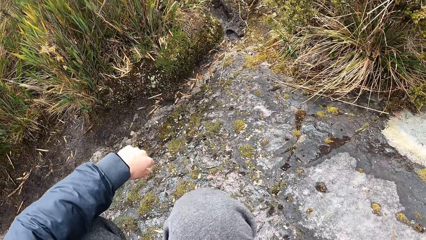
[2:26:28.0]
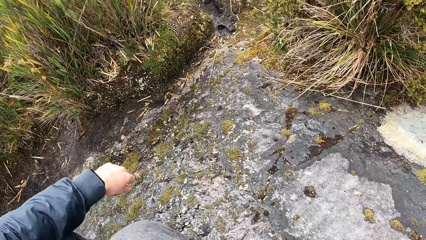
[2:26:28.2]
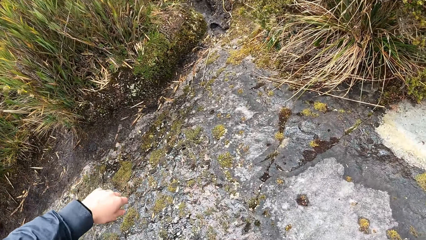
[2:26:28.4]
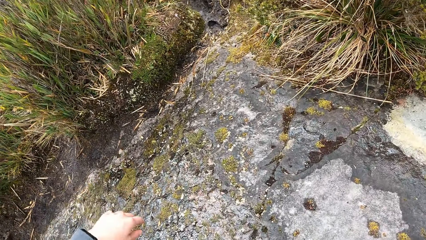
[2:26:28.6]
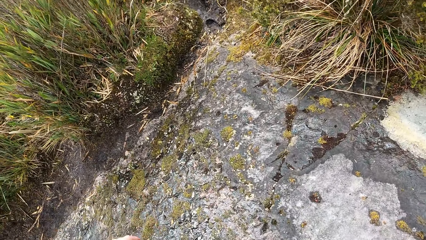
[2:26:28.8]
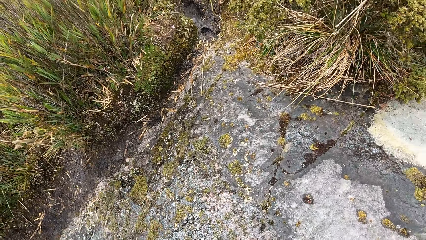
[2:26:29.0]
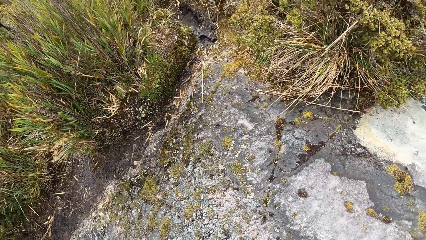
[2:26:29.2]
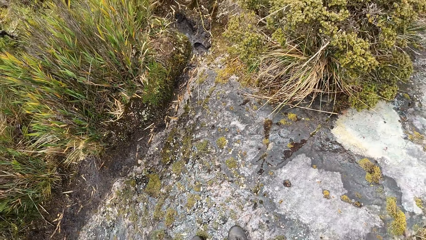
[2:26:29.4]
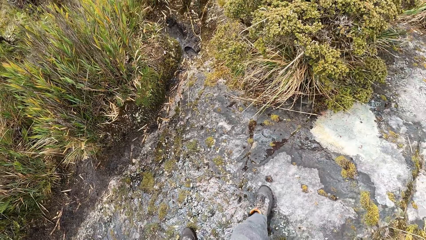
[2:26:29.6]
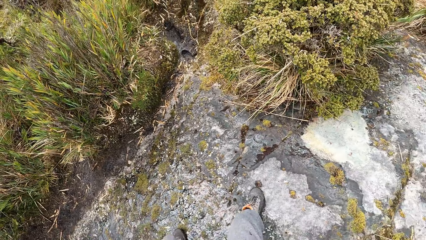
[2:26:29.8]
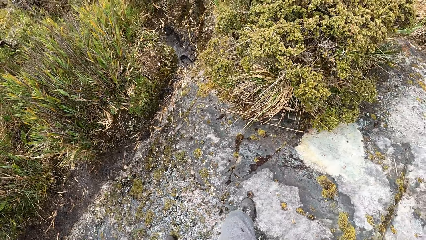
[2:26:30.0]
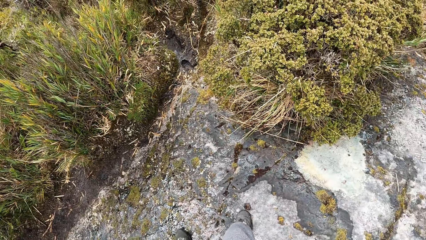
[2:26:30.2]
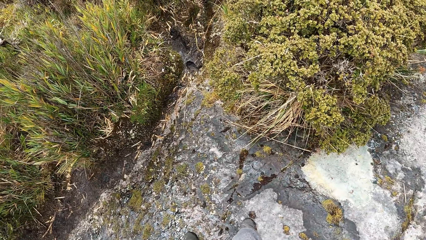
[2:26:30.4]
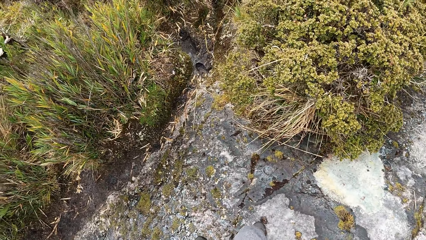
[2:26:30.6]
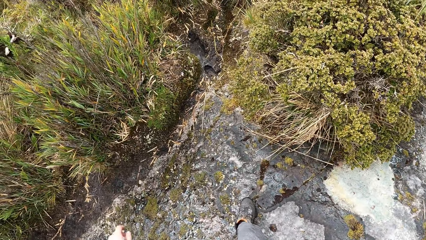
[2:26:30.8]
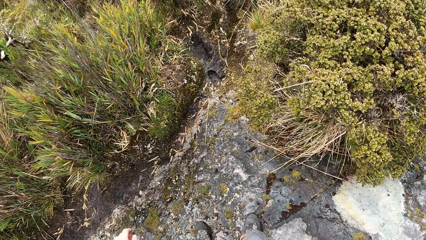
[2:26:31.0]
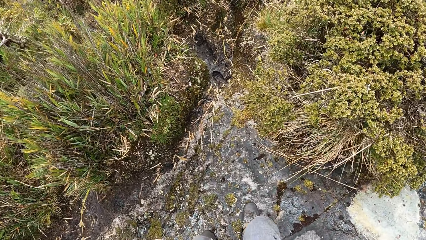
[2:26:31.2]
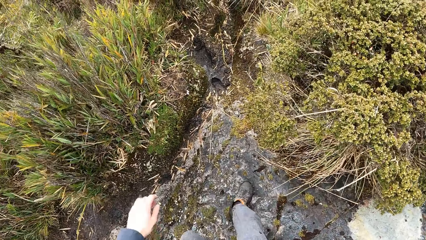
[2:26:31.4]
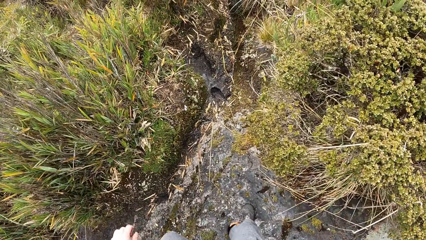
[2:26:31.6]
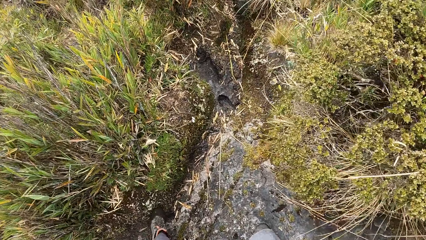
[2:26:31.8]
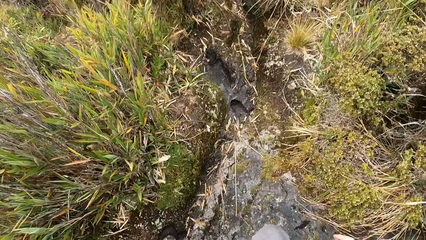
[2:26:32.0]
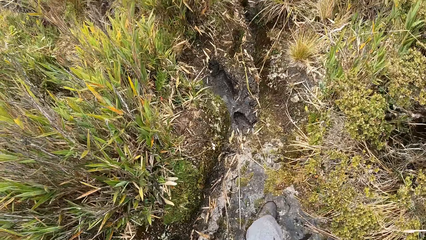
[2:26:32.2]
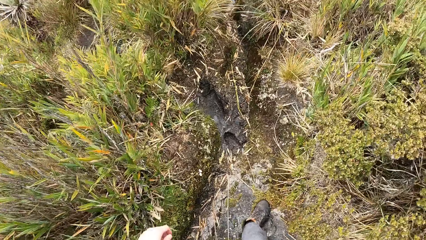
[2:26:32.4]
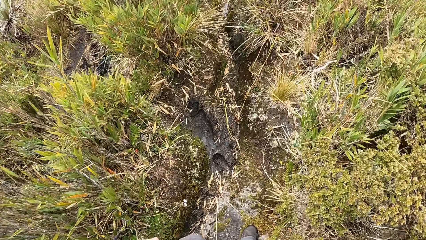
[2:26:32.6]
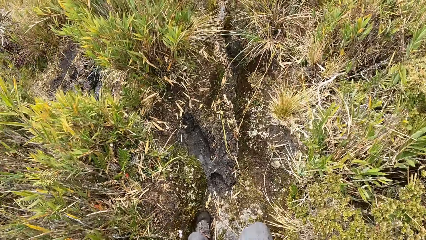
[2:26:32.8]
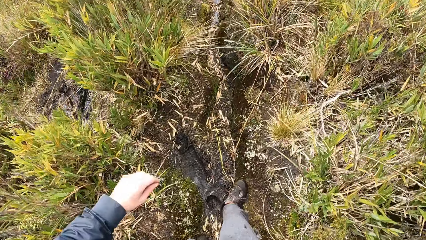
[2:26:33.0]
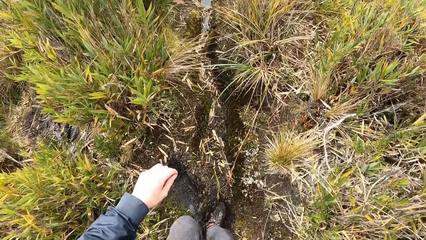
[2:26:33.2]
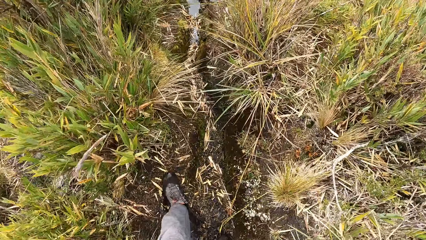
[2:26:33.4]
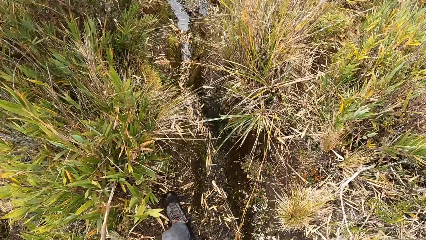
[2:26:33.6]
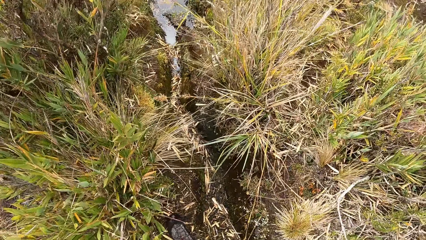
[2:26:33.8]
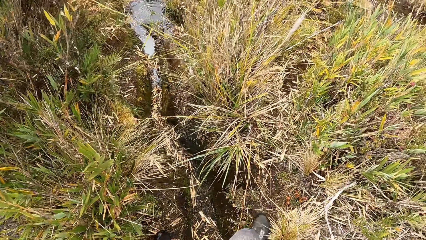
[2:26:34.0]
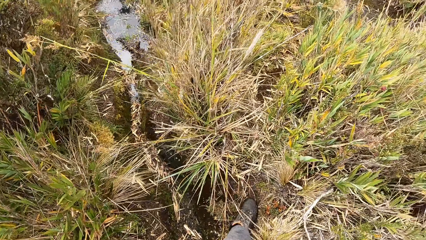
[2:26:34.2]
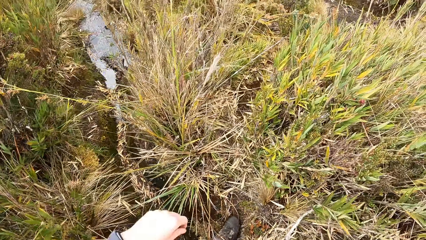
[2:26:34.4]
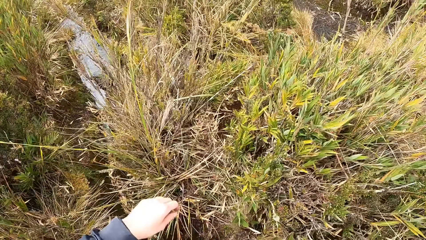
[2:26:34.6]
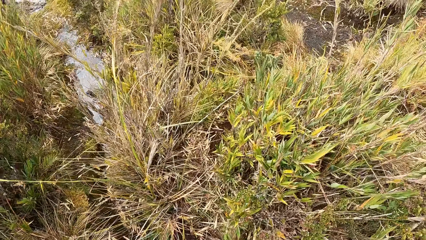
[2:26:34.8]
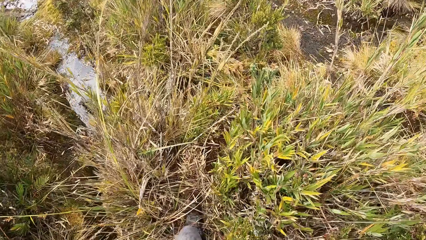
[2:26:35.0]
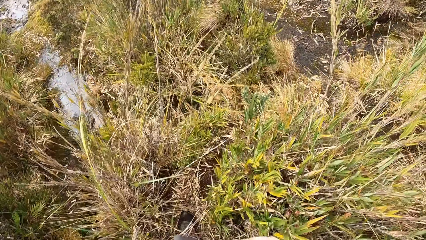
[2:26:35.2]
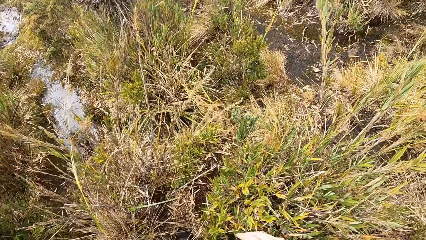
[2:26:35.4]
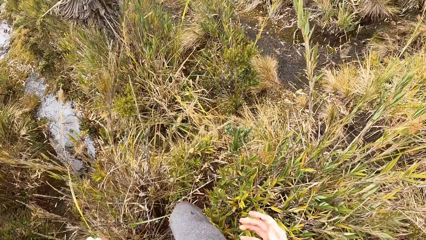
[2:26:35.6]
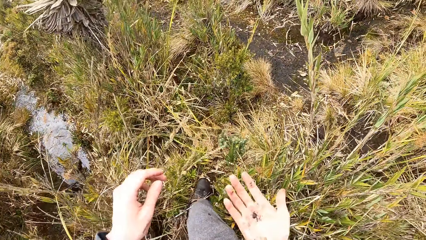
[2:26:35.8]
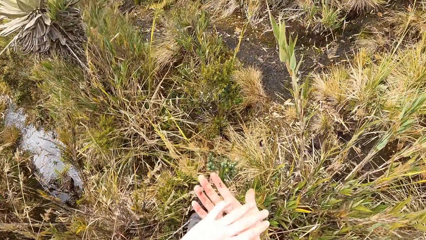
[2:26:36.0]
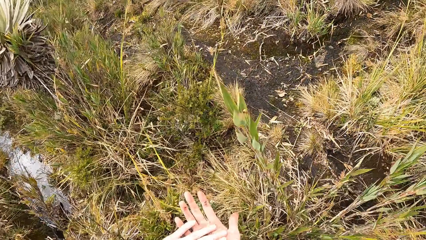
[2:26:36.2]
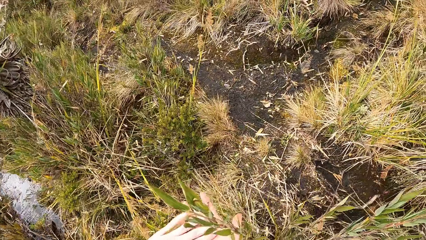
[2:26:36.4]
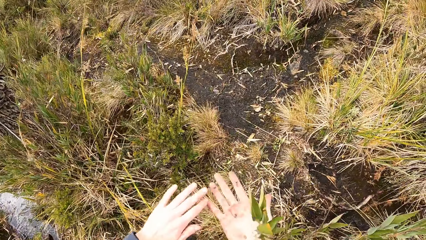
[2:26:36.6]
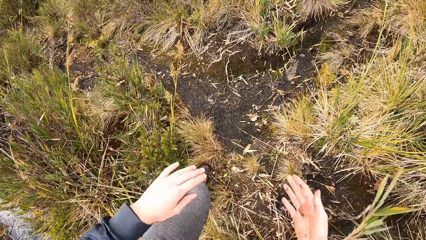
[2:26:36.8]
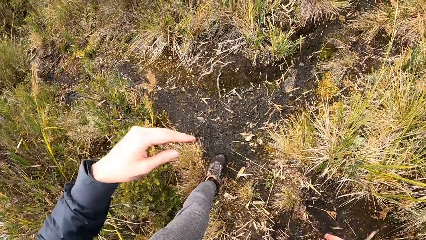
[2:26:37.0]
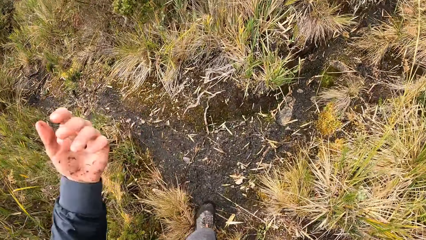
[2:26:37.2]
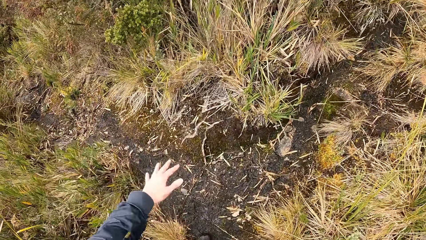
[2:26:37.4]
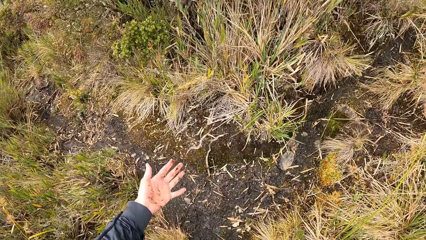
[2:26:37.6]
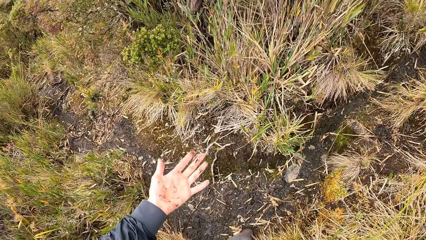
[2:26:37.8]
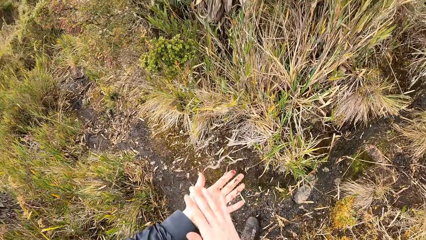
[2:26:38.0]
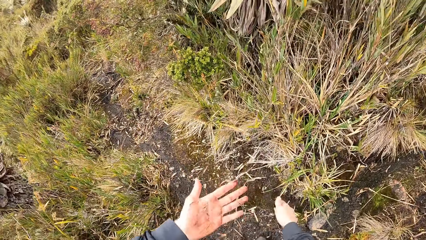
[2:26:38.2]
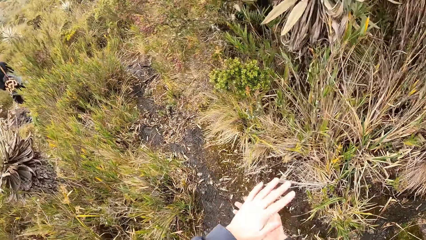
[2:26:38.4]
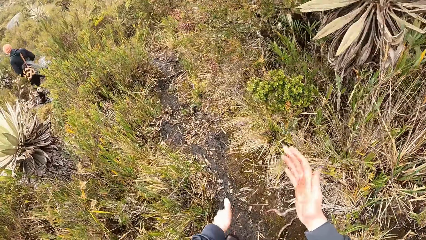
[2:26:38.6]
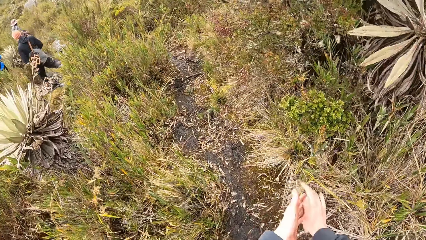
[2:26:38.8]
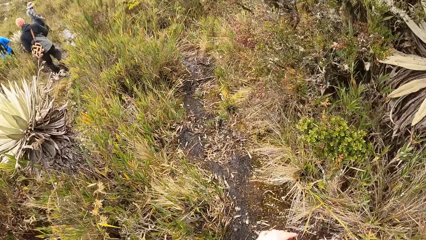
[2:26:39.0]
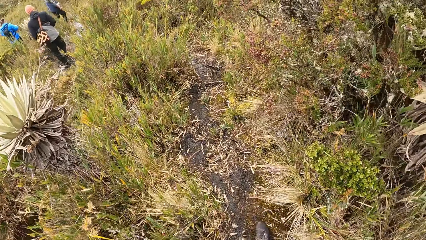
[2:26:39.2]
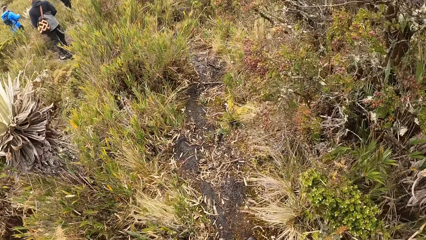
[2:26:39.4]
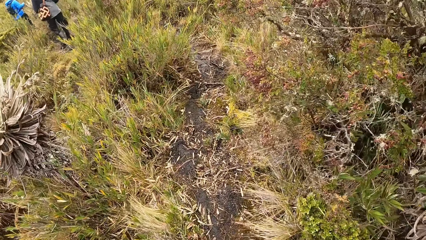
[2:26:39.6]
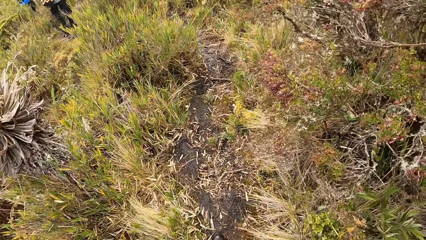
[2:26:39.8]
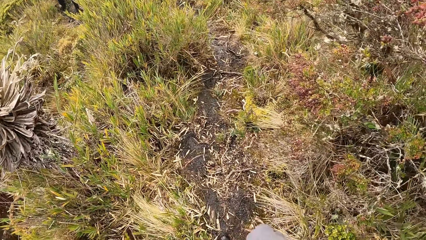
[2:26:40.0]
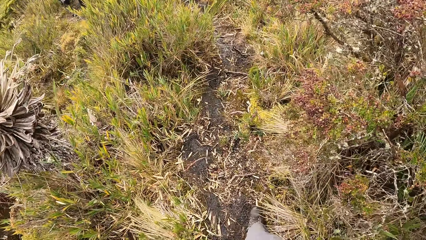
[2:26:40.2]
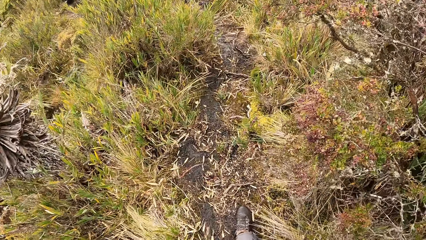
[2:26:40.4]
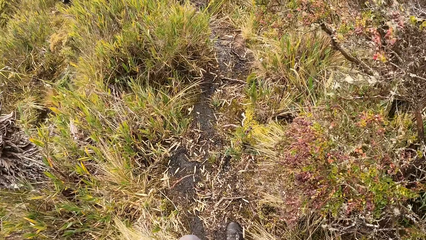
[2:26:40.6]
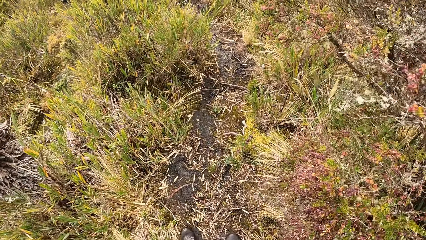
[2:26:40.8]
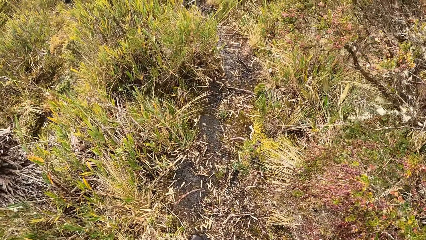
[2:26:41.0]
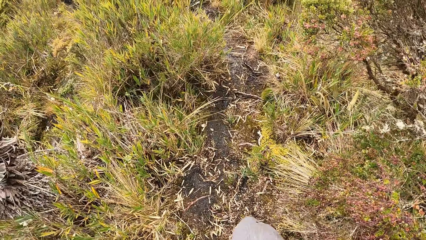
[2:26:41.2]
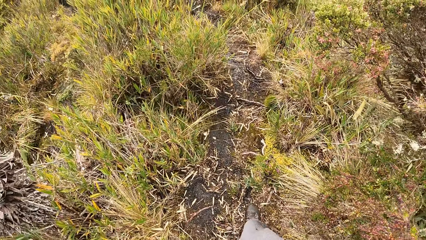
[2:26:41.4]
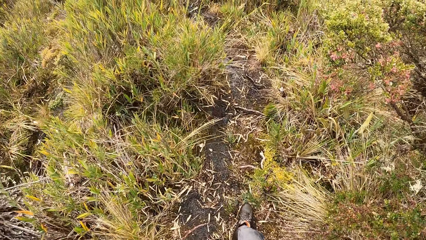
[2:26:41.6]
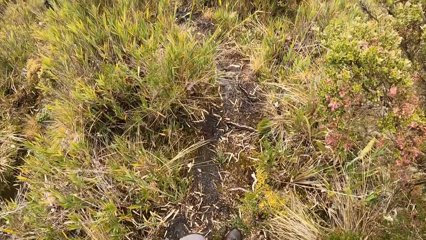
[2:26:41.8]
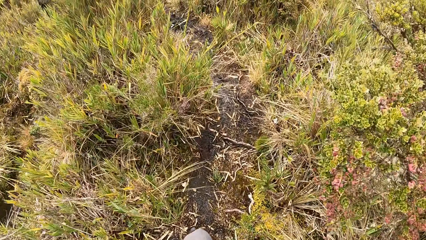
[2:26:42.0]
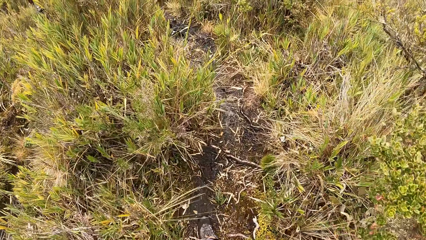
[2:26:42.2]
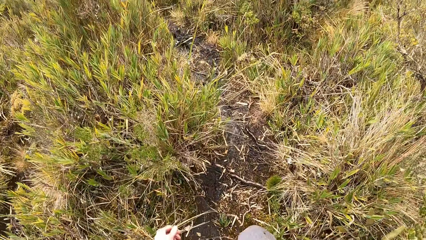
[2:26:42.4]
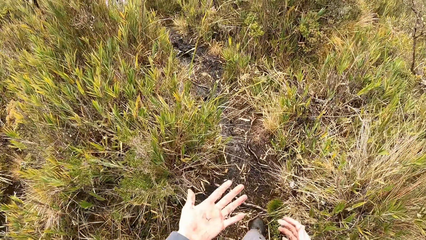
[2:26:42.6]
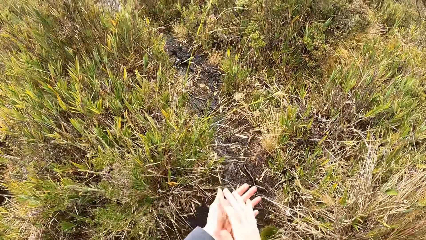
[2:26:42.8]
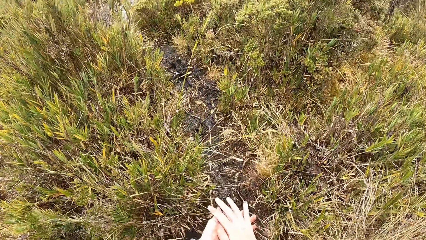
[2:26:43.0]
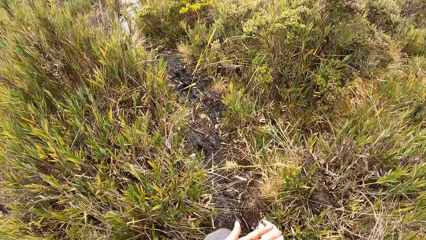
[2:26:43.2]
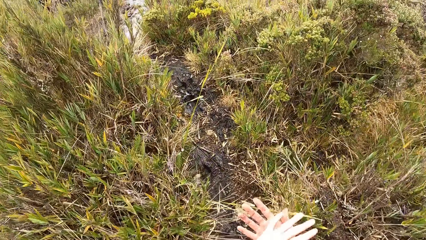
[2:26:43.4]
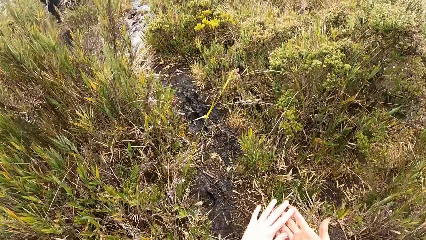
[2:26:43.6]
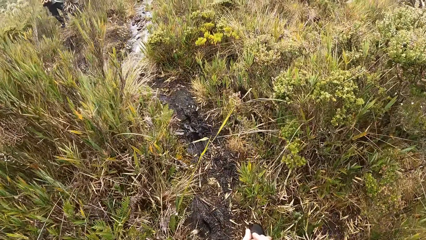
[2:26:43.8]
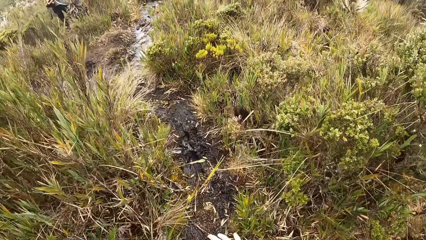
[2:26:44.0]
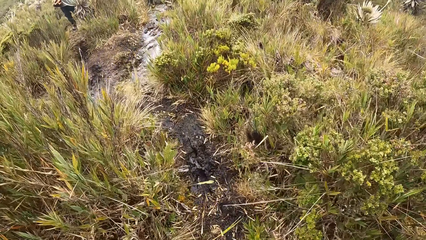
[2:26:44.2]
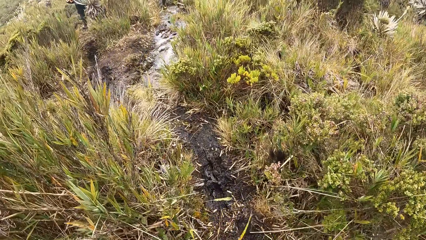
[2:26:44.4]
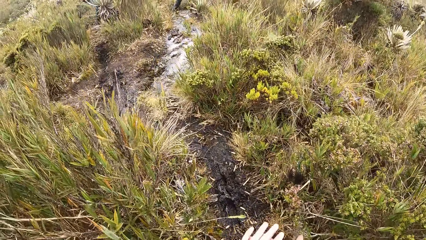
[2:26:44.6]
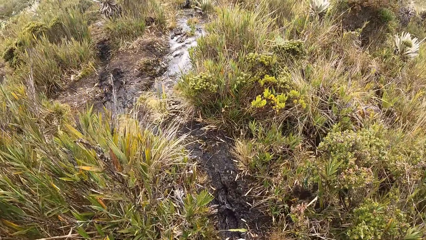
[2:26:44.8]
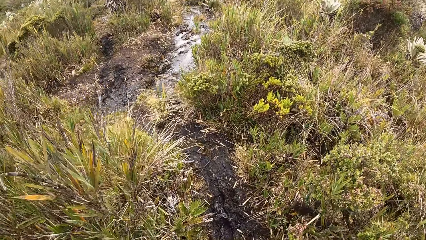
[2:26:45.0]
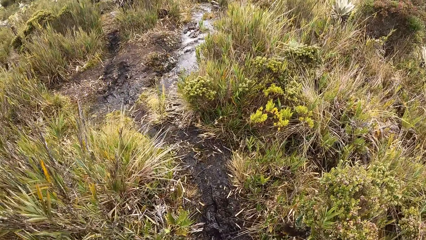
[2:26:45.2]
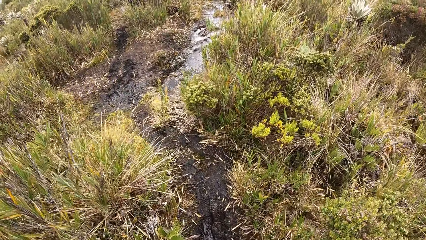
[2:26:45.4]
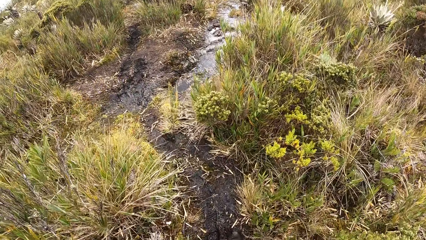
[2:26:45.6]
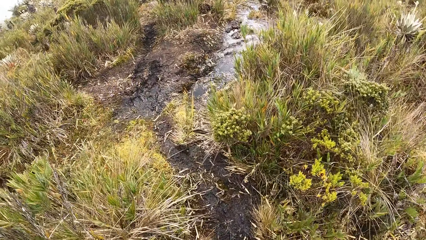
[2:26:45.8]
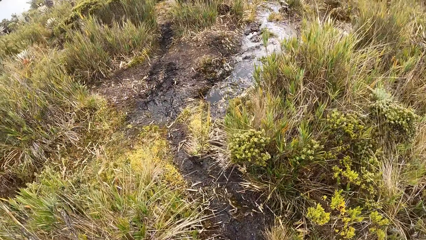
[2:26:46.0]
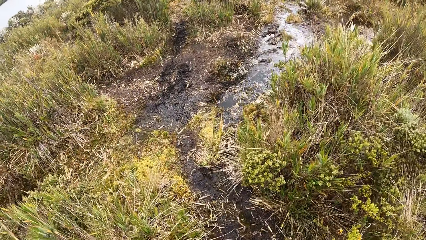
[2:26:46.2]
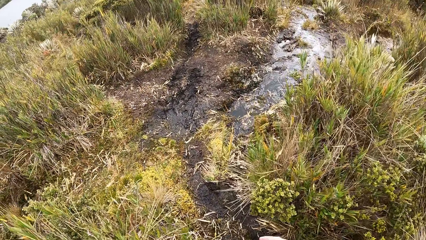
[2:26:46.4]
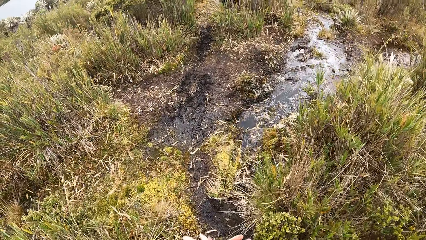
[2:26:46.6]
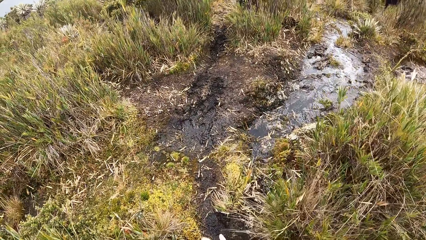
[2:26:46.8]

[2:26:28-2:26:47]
The camera wearer walks along the pathway in the forest. He cleans his right hand with his left hand. He moves hands. He walks around.
